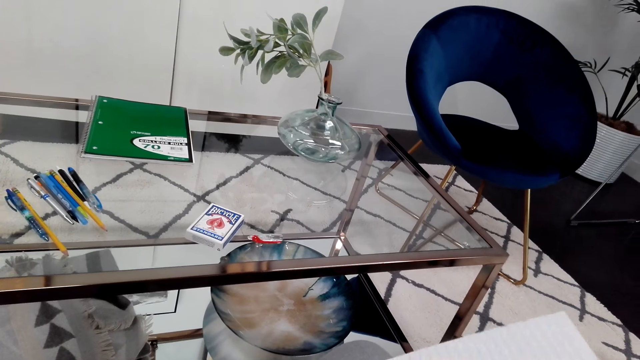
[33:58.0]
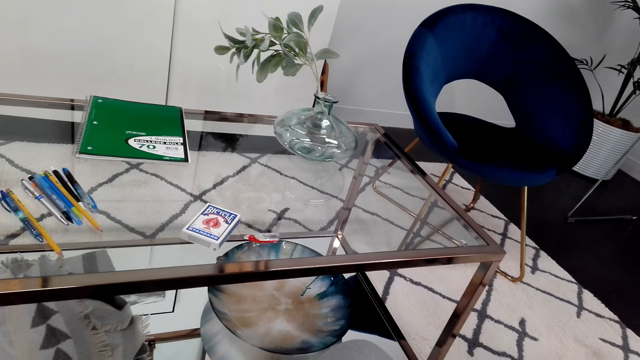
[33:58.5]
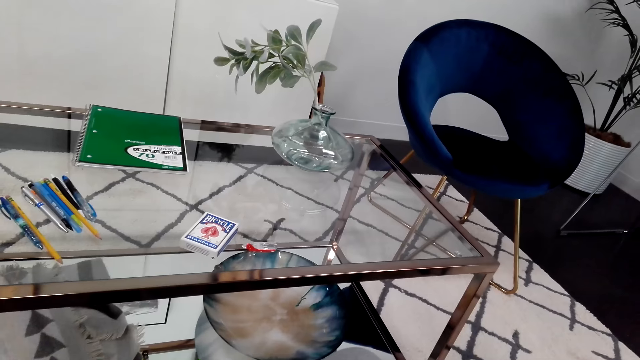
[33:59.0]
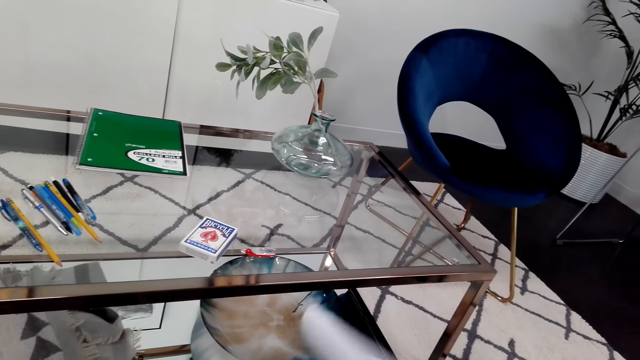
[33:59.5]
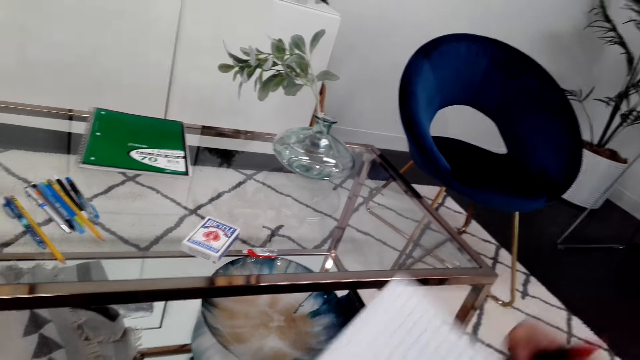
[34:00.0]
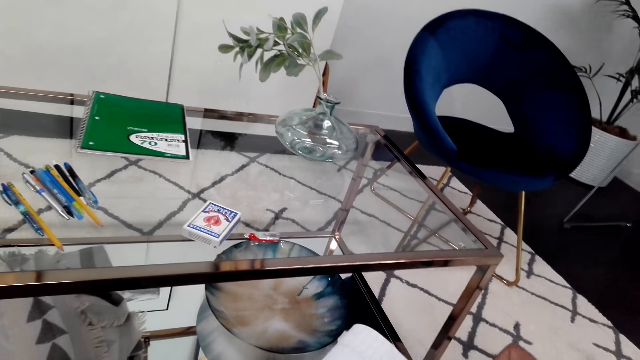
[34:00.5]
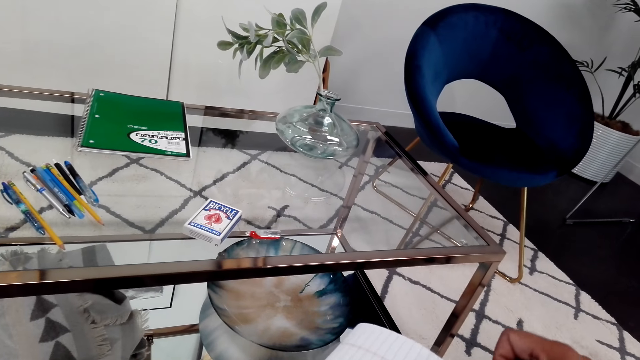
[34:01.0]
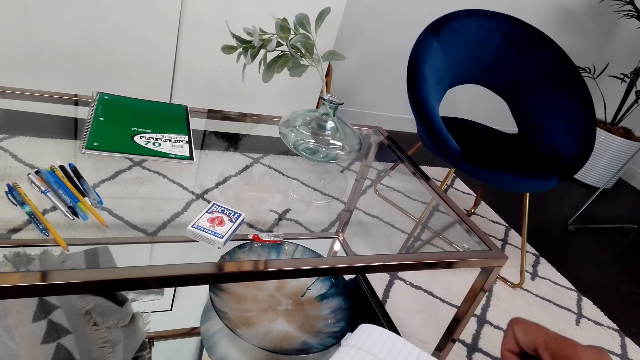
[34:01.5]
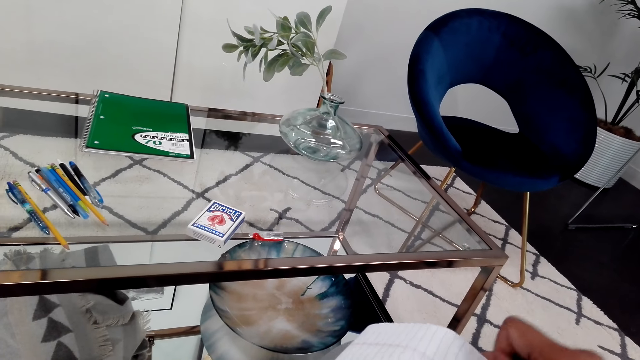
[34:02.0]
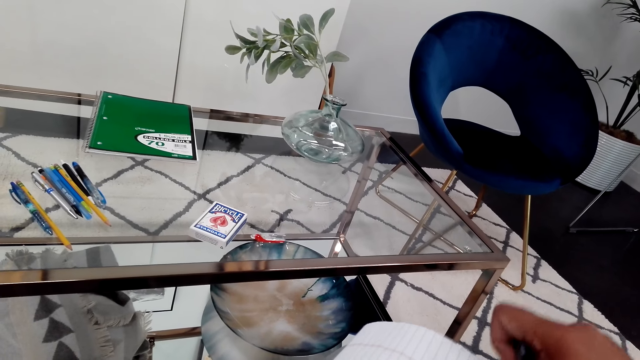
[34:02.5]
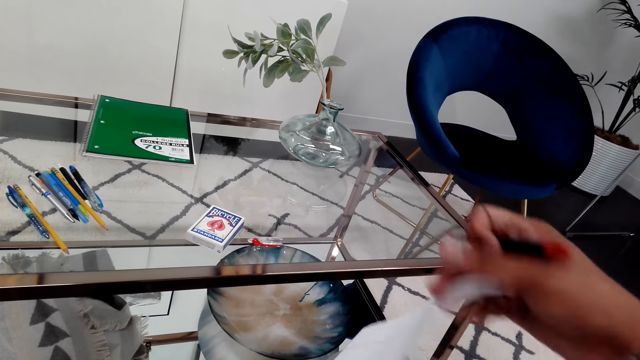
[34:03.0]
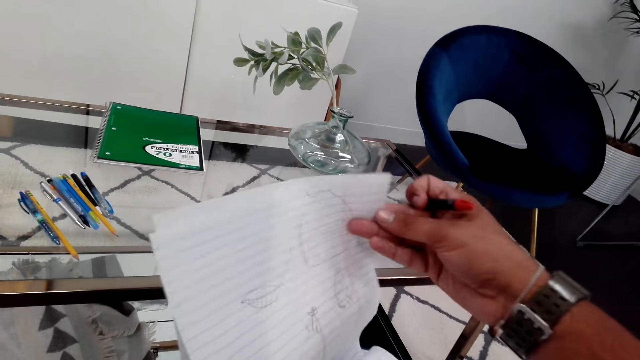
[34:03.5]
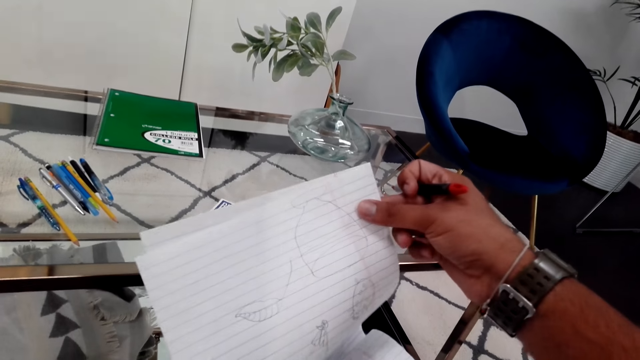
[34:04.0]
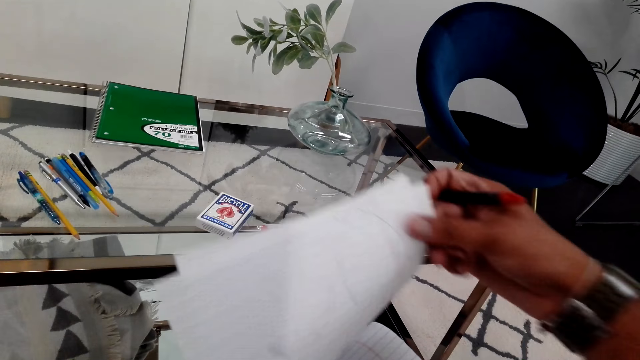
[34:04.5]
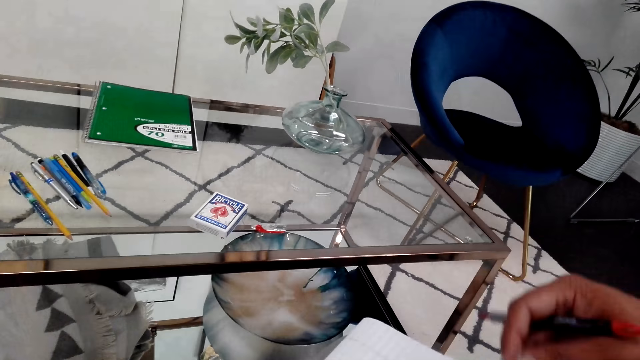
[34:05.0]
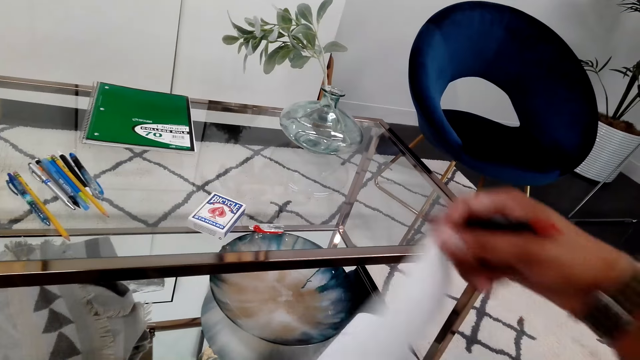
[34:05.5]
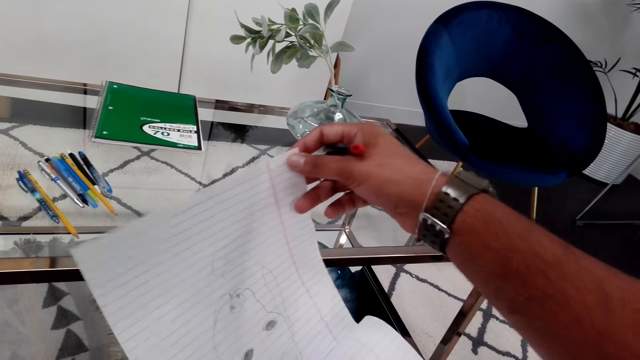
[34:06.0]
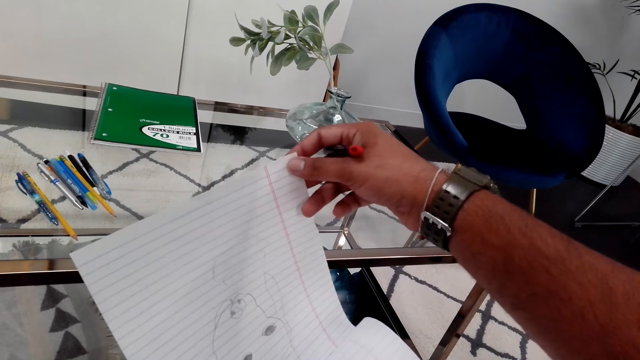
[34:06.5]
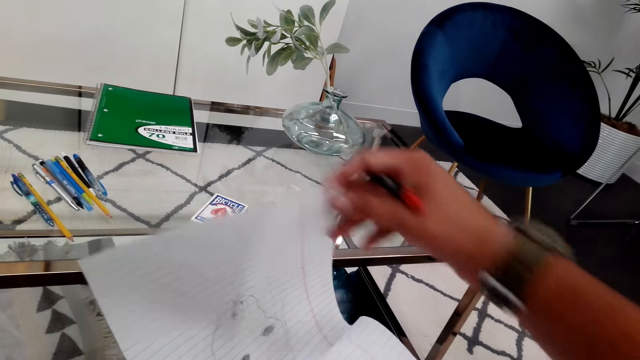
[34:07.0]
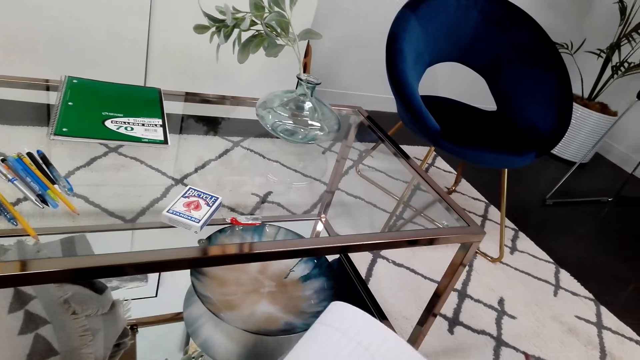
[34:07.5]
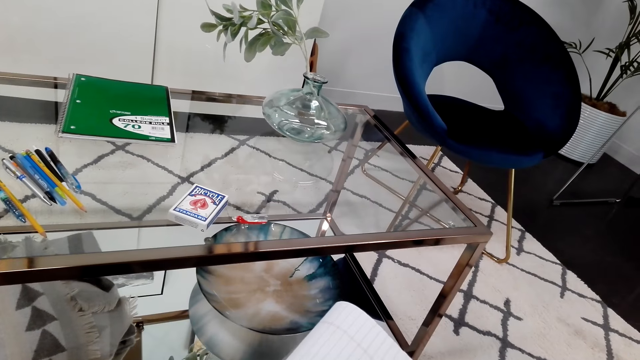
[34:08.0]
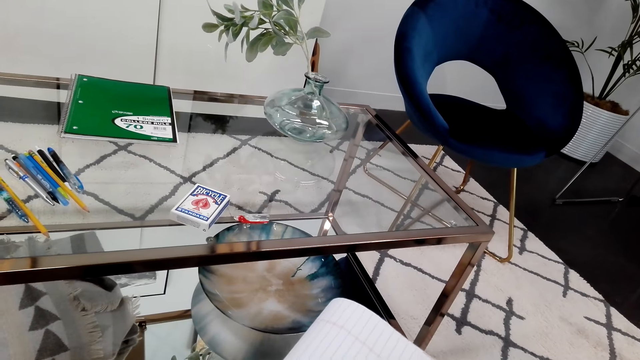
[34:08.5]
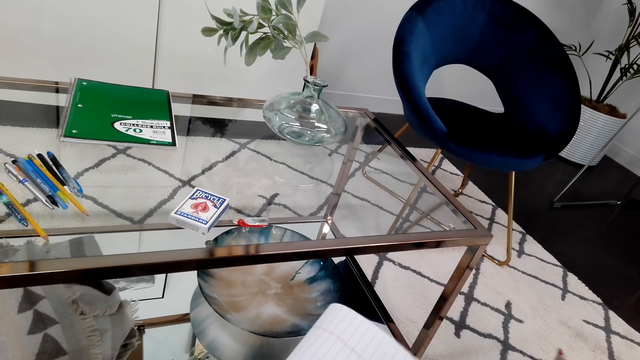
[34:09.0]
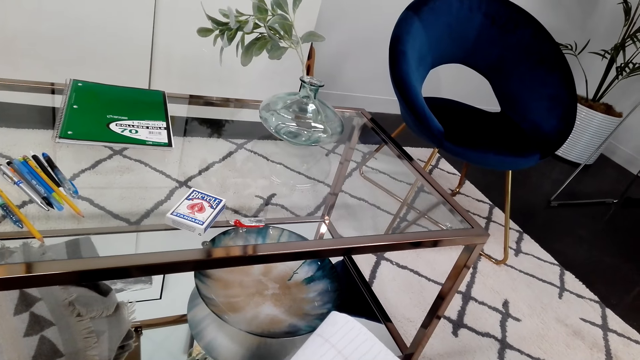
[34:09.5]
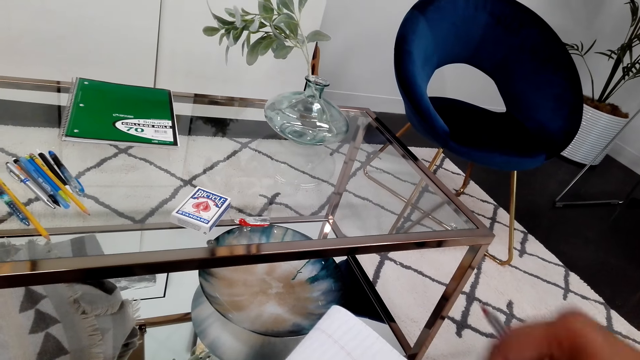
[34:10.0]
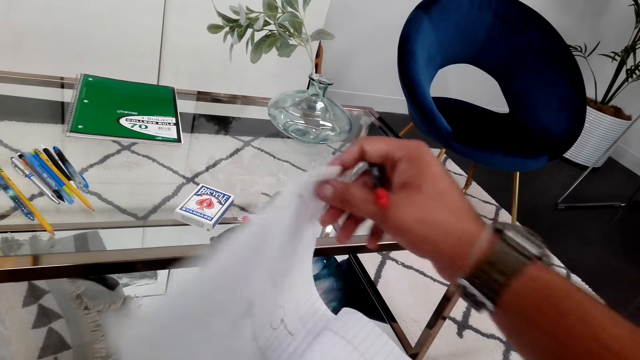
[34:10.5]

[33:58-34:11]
The camera wearer turns the book. They flip the page of the book. They flip the page of the book again.

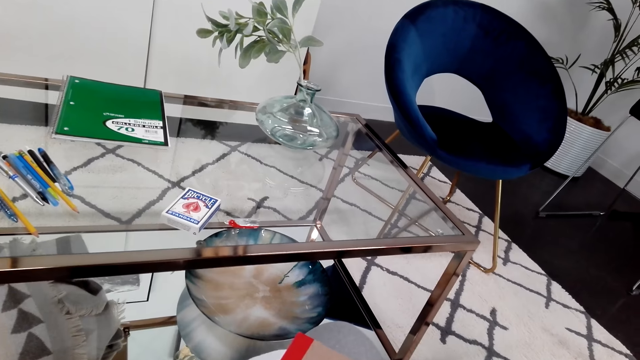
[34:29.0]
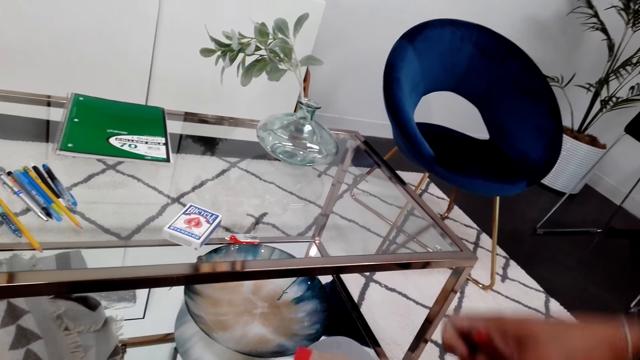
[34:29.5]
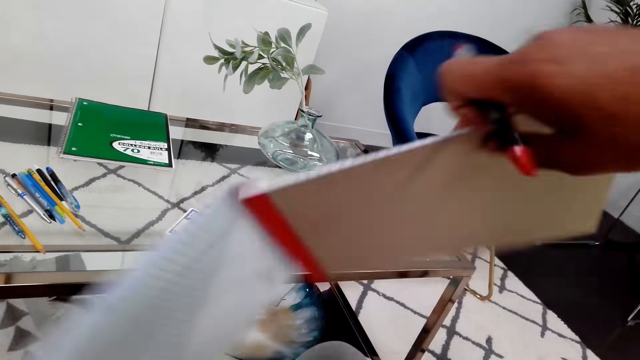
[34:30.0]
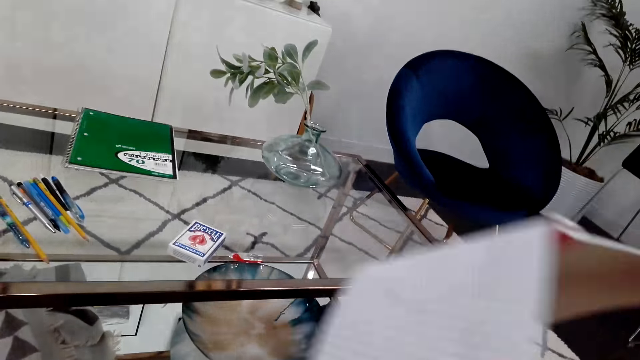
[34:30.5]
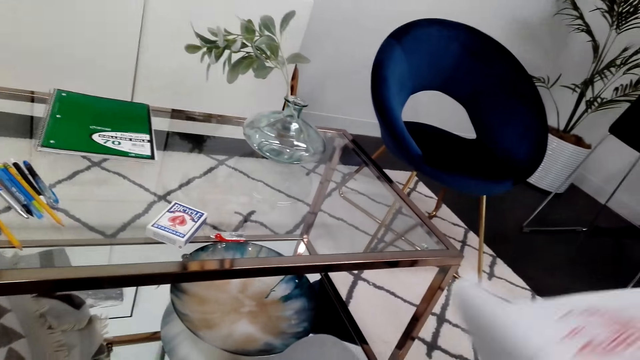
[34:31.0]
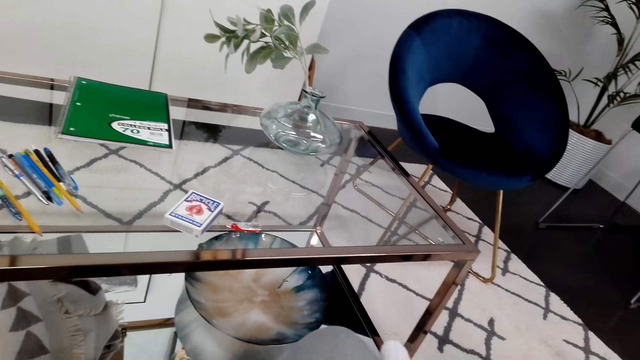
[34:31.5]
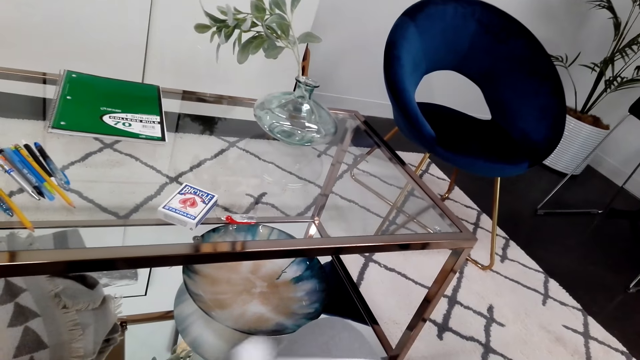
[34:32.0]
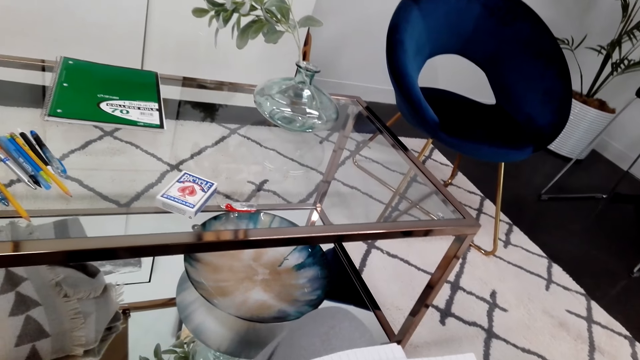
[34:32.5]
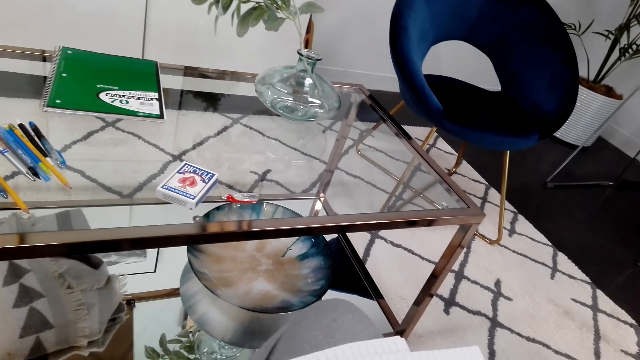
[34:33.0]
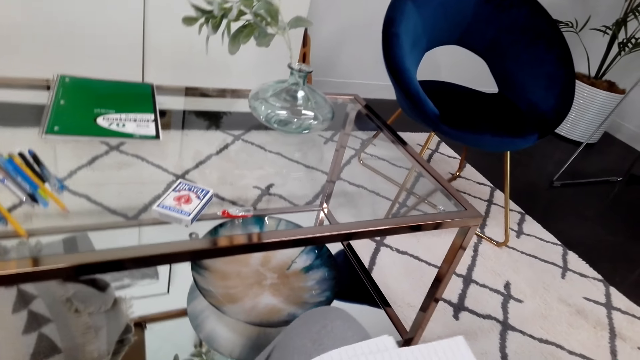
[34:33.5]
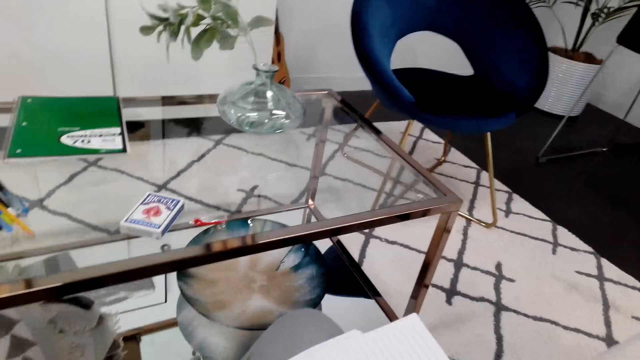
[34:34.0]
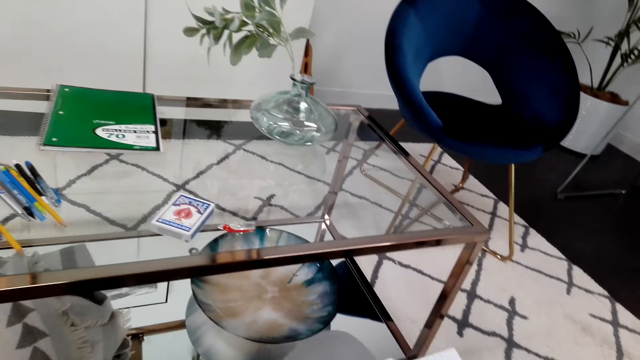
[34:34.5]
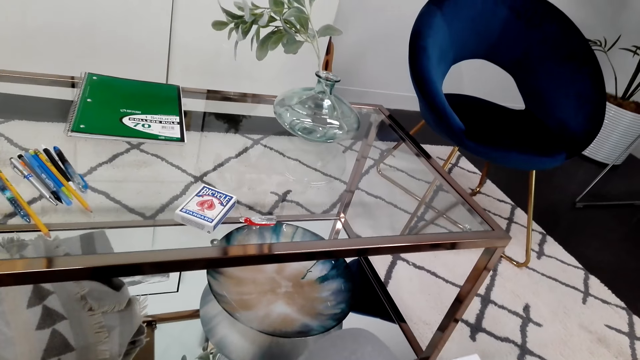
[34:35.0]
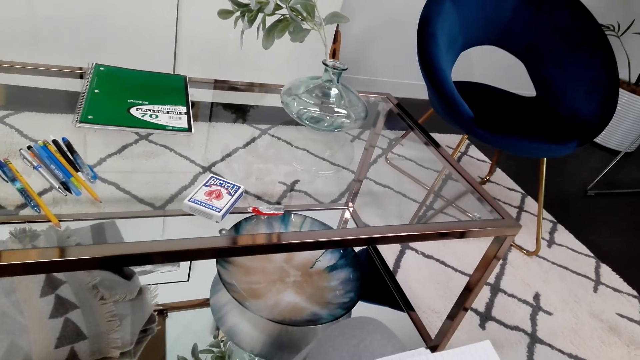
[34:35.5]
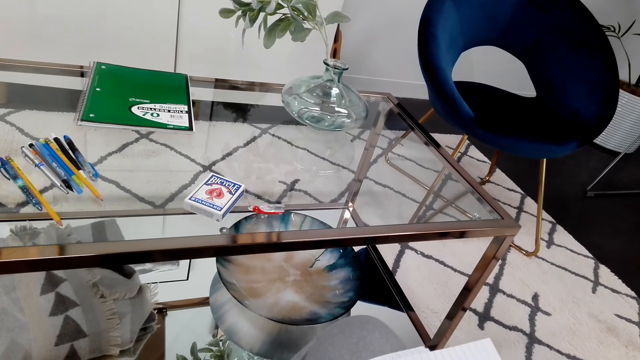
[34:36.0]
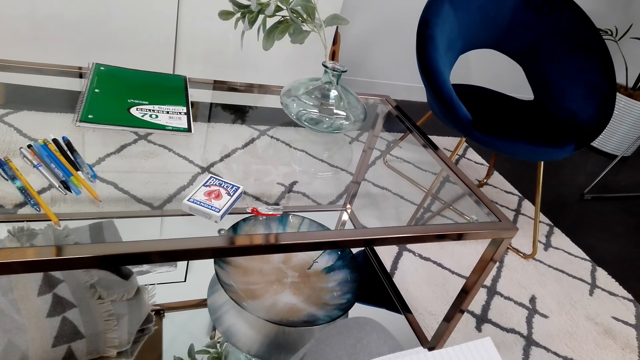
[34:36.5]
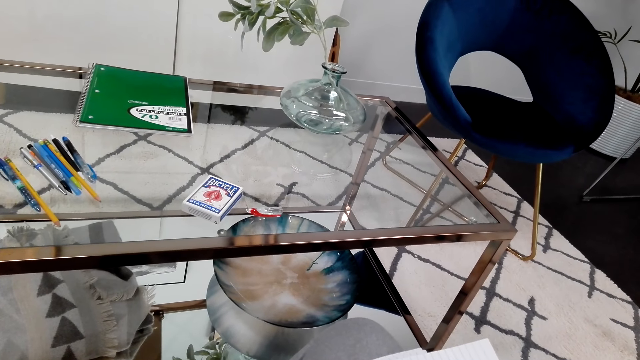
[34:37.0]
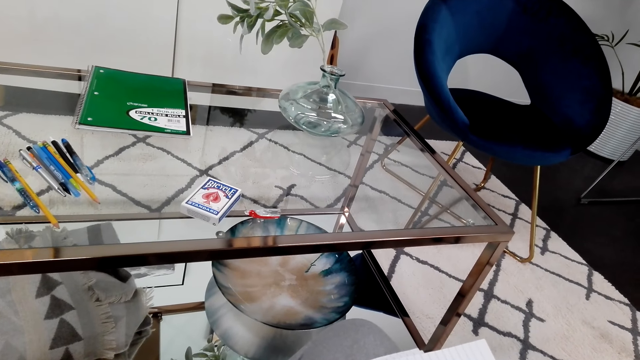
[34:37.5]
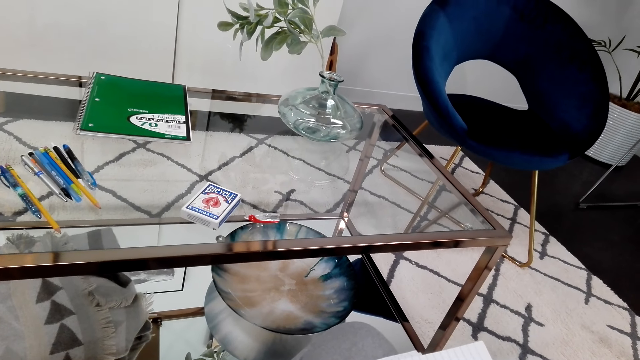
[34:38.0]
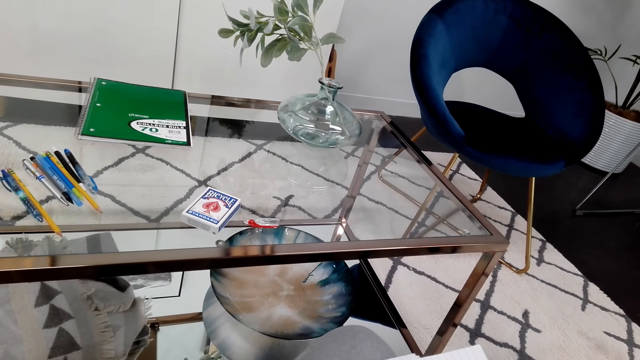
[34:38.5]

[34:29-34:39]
The camera wearer turns the book. They move the book. They write on the book. They place the book on the laps. They stare around.
